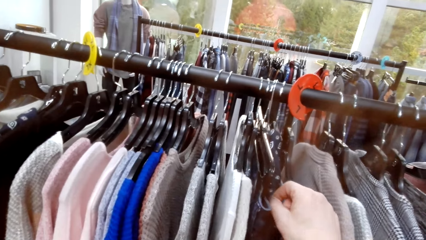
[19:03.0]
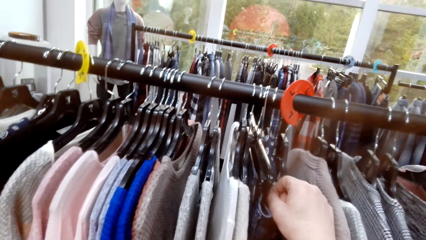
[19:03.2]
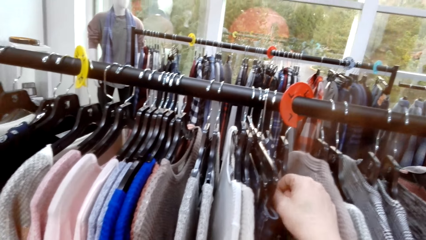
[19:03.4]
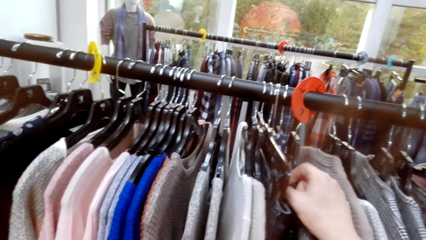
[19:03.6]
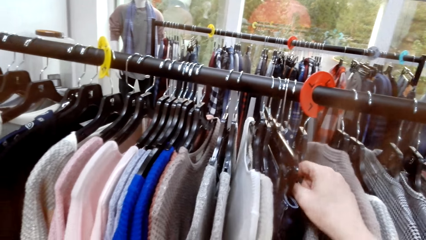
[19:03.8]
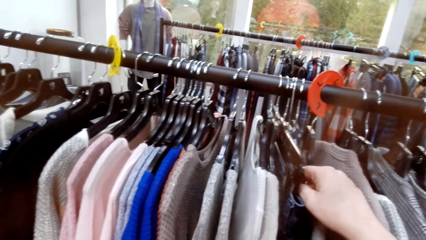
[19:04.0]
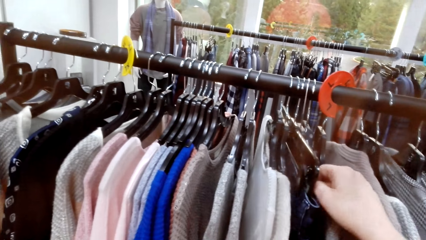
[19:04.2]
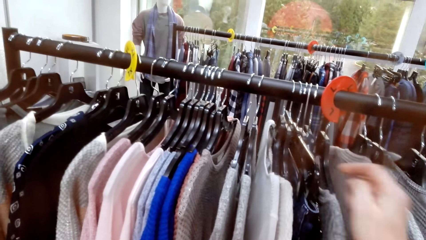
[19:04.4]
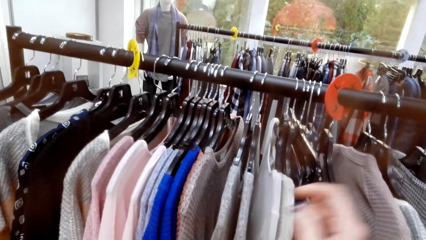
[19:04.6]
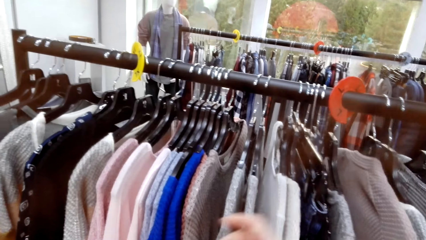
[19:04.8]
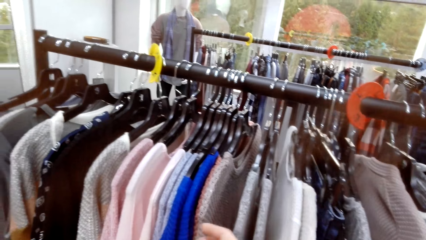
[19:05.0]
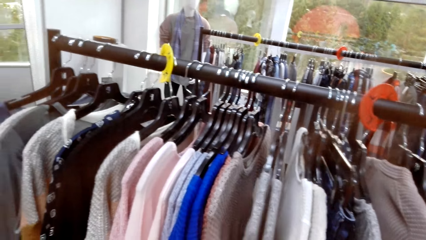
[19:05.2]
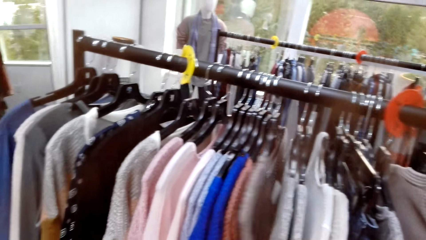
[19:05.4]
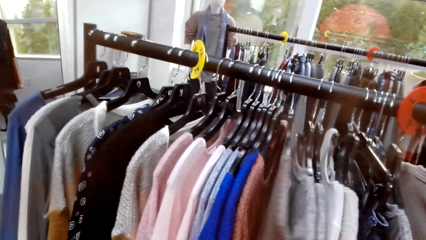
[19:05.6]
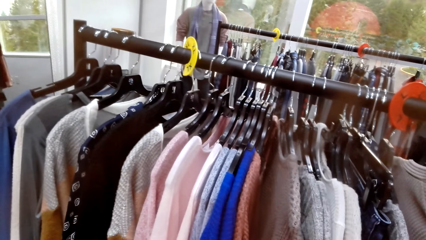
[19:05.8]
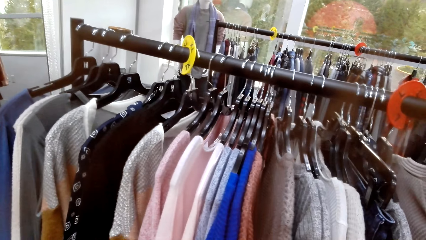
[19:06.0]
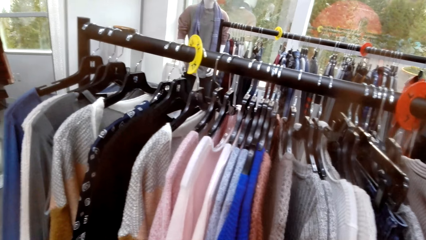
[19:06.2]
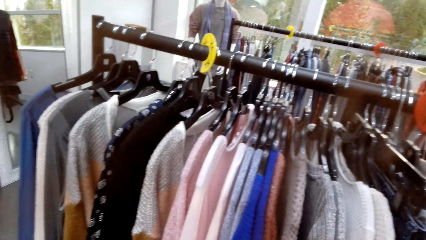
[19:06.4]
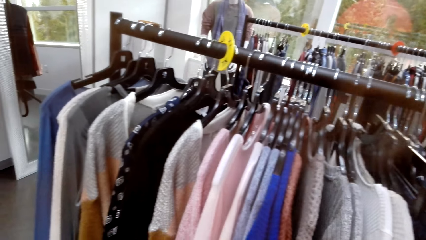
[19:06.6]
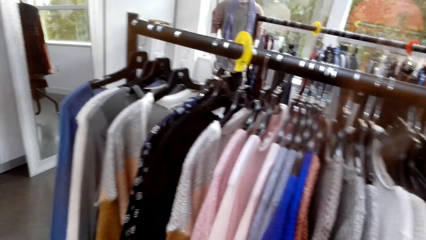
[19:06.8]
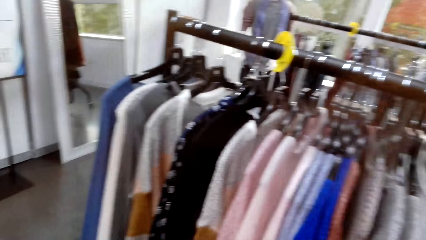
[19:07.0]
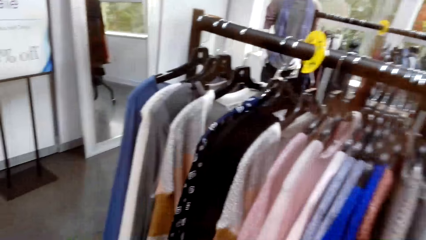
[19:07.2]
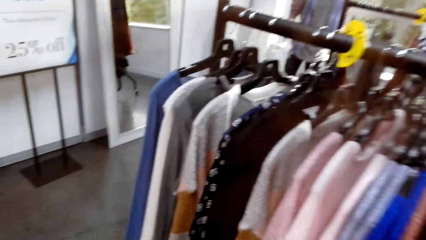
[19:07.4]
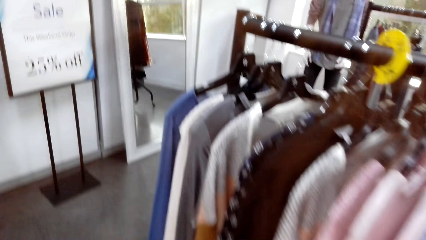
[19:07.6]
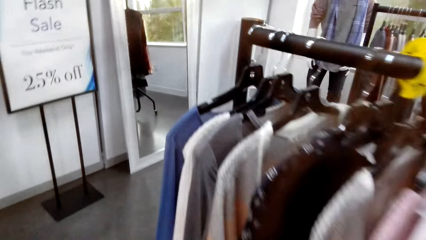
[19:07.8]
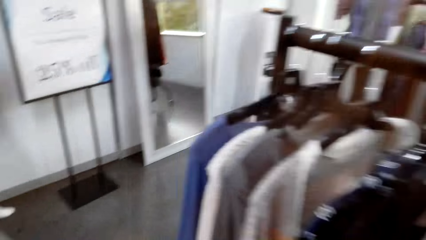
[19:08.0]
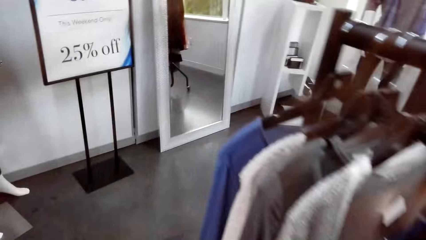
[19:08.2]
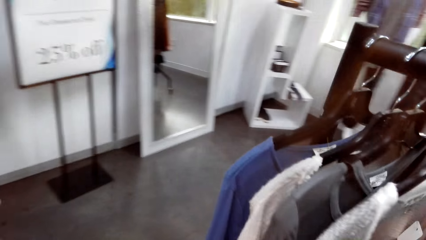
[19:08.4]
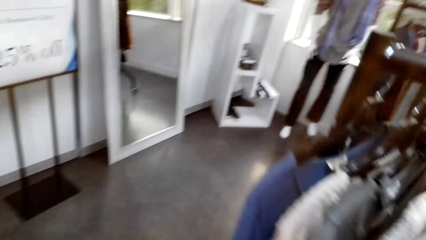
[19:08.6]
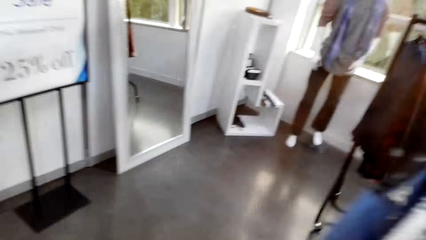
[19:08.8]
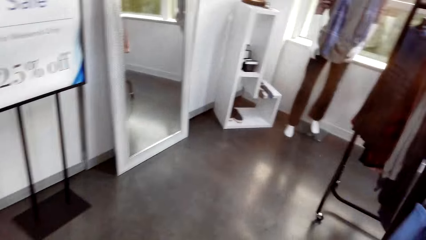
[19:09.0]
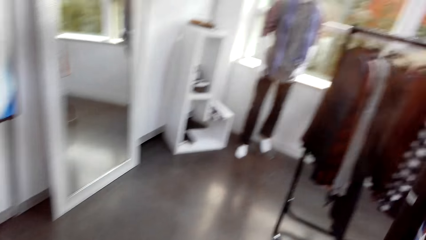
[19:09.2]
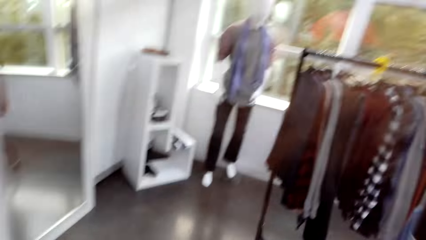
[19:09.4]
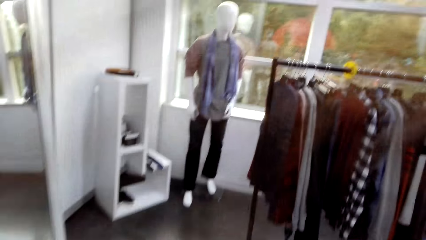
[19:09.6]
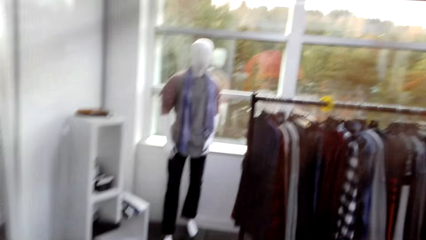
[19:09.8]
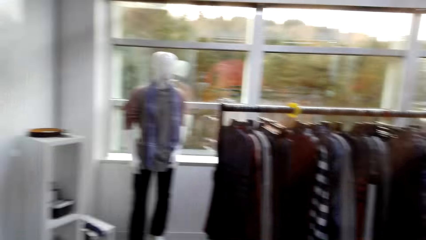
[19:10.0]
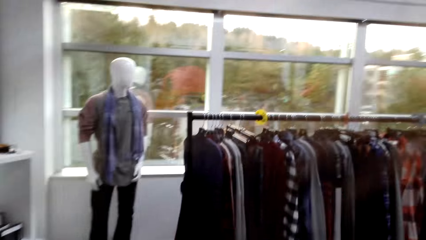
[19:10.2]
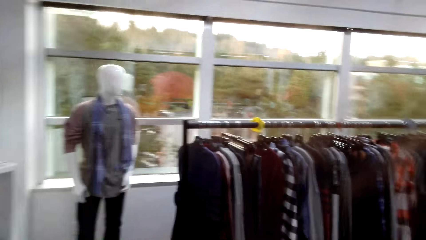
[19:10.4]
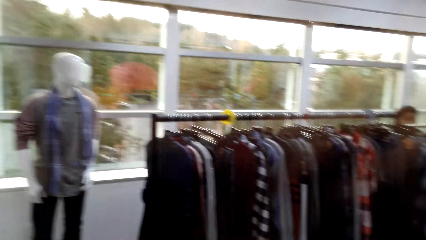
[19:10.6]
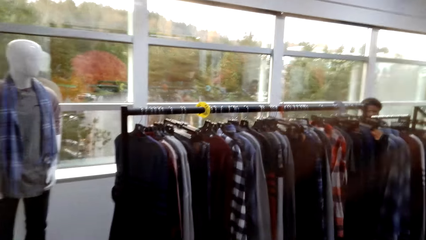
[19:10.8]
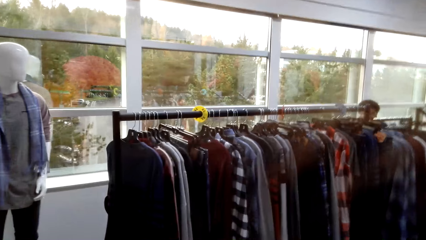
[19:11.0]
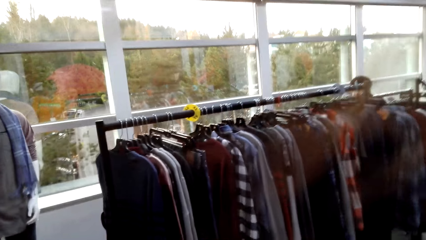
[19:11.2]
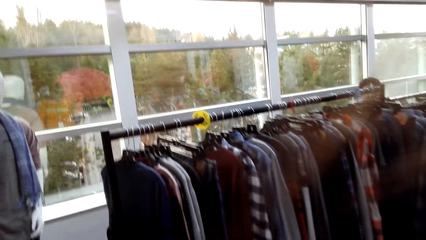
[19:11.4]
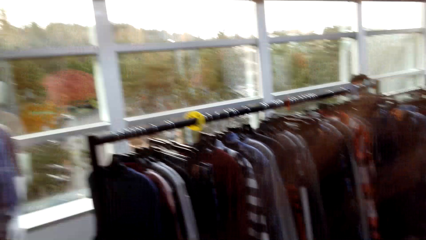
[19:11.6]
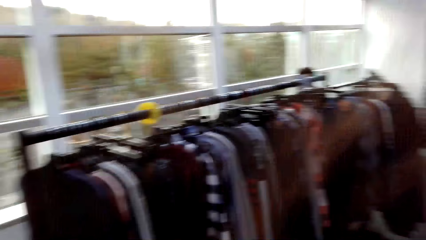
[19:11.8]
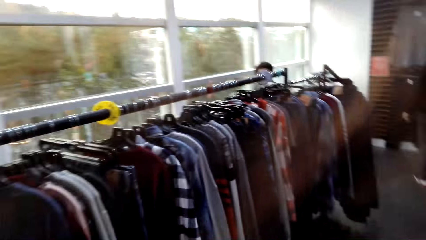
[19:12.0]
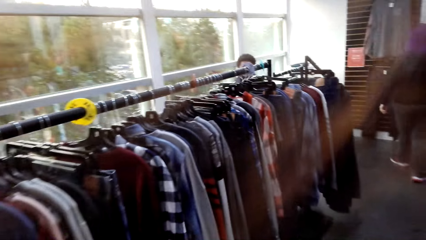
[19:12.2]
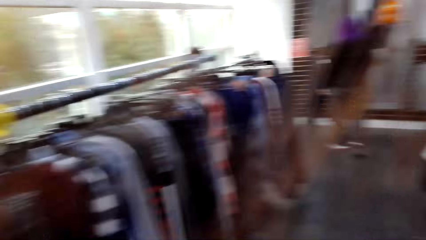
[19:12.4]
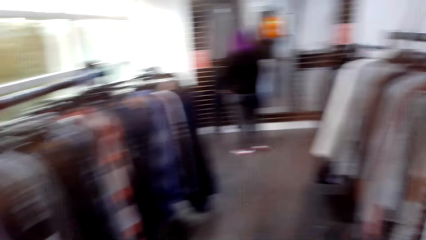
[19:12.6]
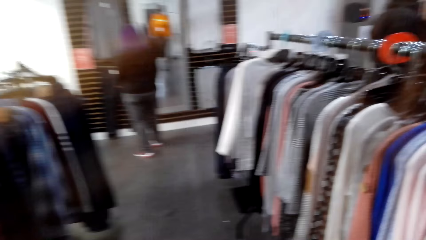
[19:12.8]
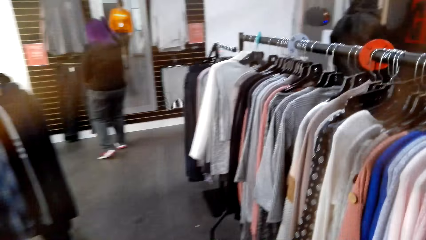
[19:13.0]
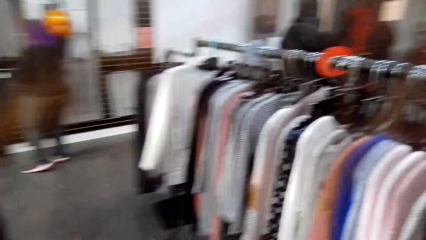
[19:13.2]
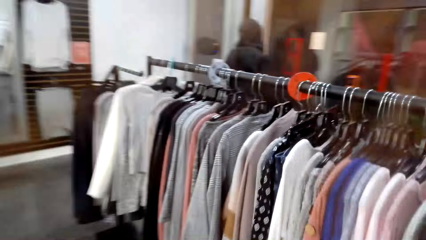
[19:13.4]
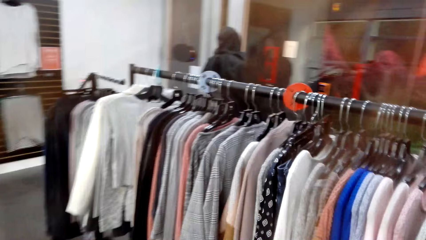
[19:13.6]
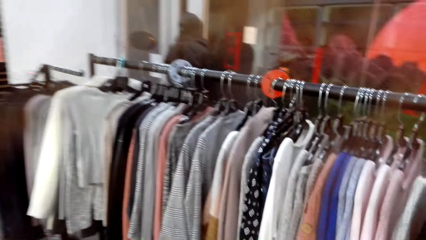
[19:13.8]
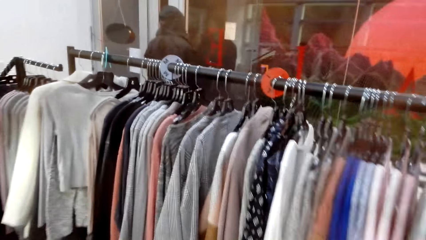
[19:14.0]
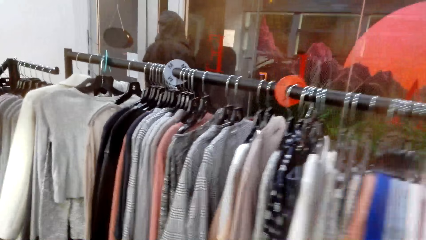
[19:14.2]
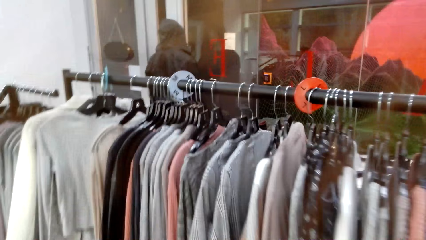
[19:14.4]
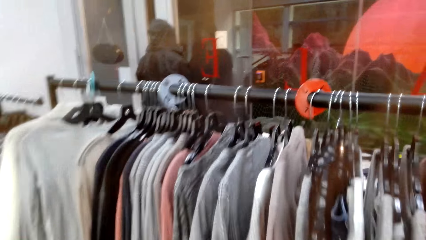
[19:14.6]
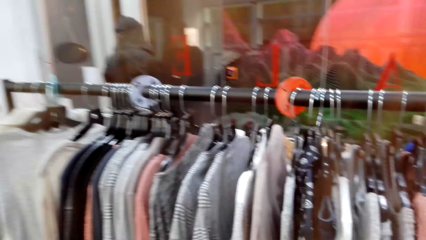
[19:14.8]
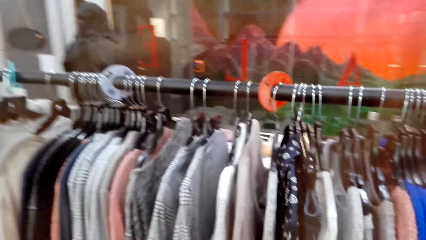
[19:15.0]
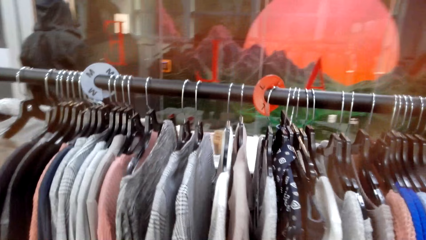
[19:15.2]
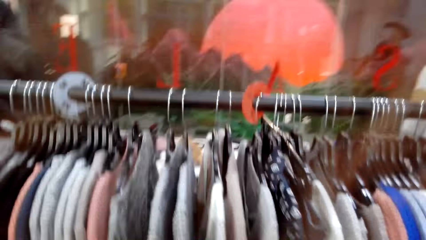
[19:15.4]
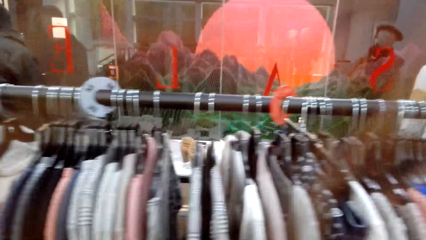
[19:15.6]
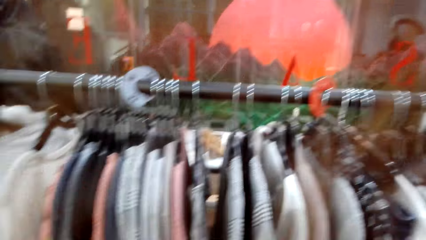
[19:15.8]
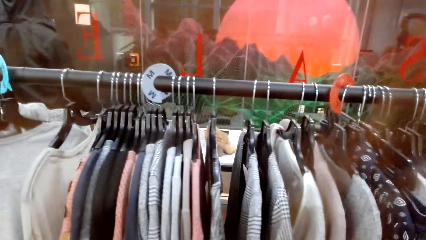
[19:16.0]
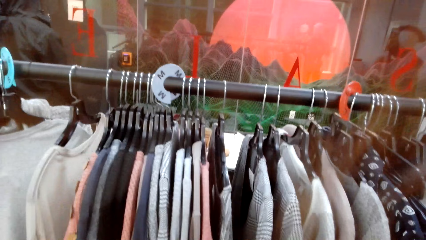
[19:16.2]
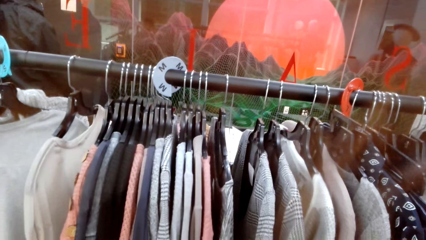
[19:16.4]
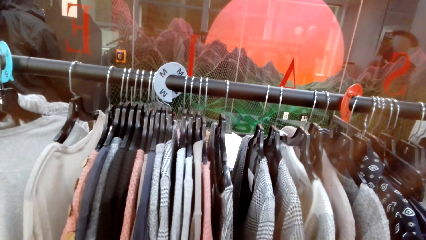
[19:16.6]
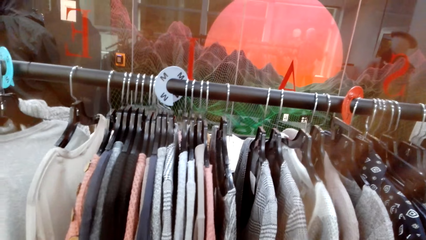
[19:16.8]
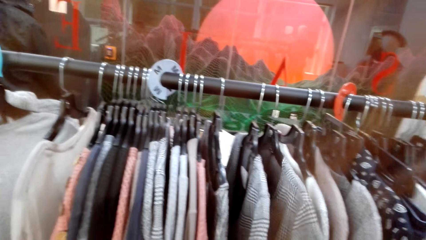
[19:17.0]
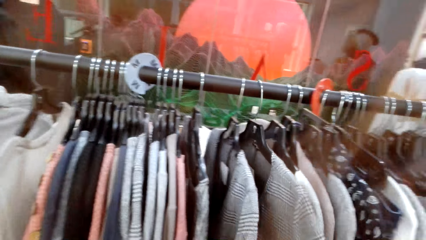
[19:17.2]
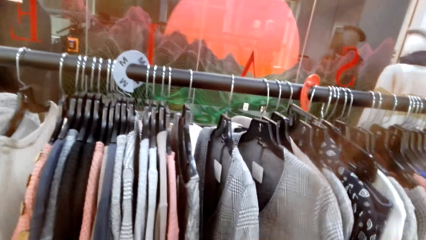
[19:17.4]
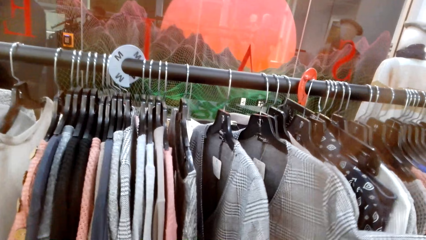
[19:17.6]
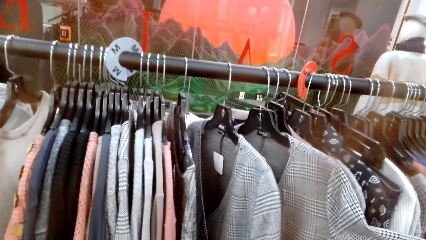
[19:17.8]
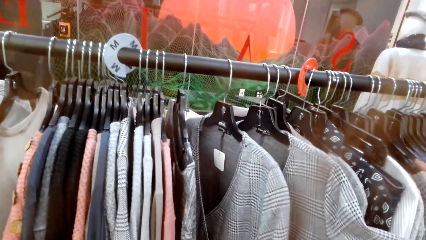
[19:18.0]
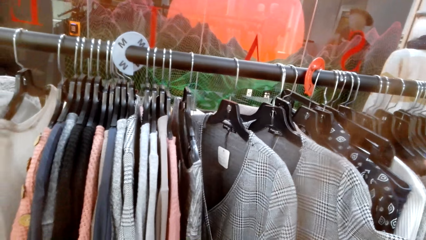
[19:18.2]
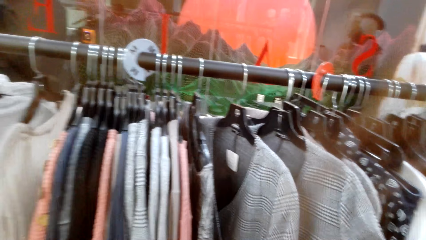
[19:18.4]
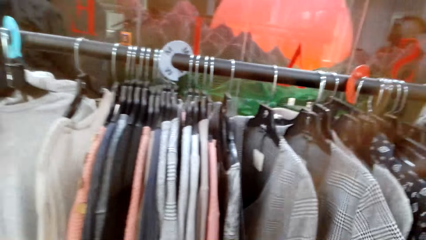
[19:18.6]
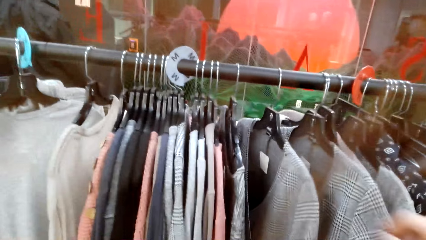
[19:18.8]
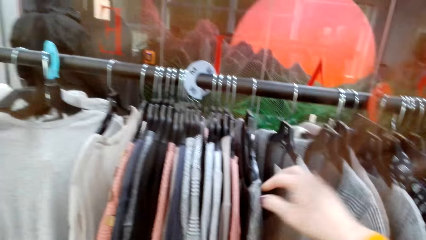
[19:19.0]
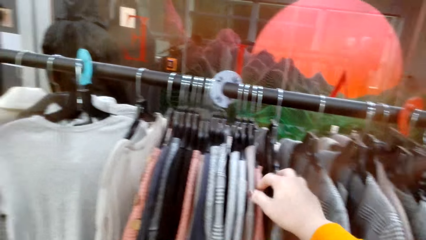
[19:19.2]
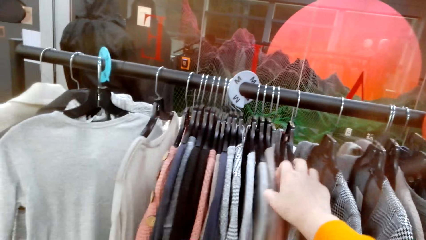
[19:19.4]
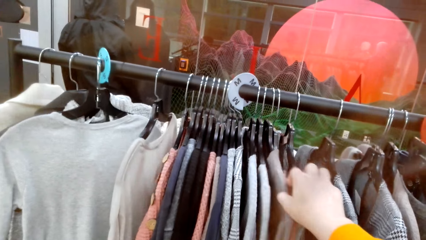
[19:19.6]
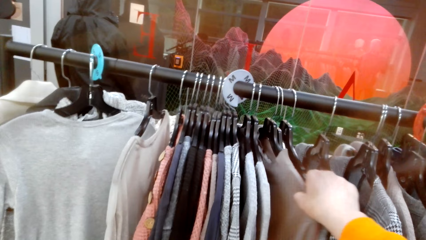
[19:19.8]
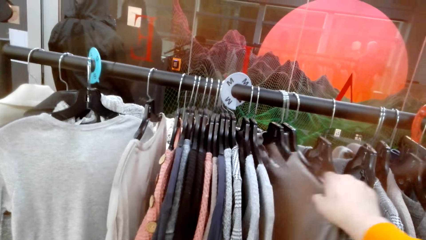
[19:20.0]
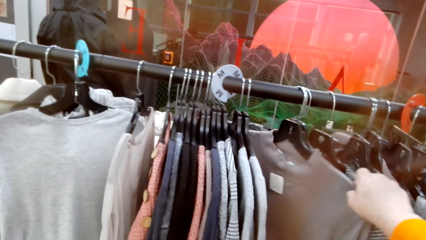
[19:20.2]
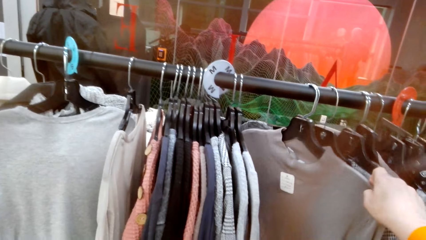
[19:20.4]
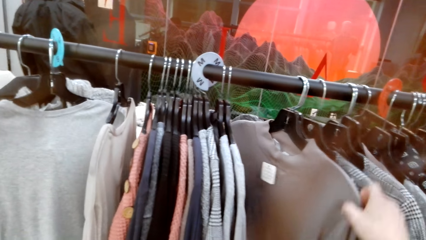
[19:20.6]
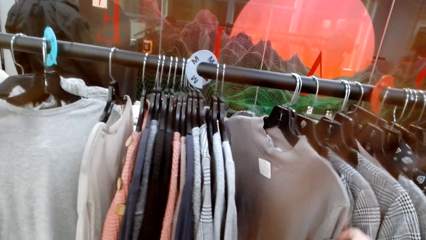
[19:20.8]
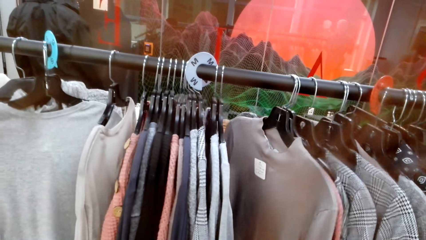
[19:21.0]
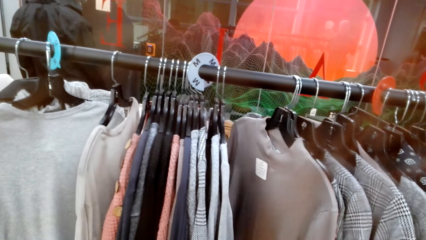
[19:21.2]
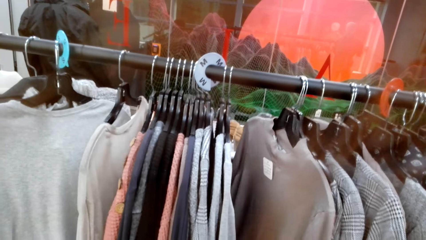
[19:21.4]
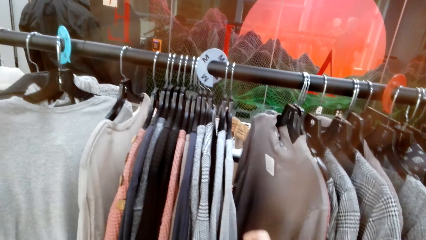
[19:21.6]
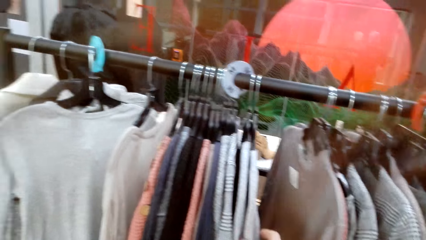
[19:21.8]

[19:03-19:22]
The camera wearer touches a cloth on the hanger. They look at the hanged clothes. They touch the cloth on the hanger. They walk in the clothing shop. They look at the hanged clothes. They walk in the store. They look at the hanged clothes. They touch the cloth on the hanger. They move the cloth on the hanger.
